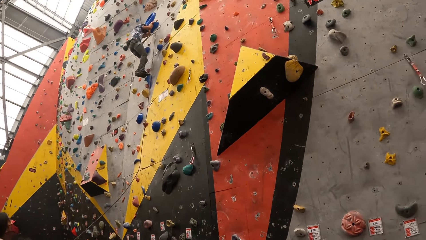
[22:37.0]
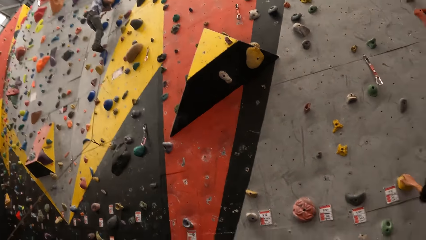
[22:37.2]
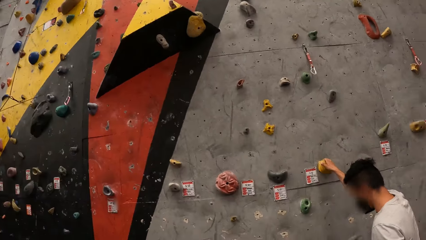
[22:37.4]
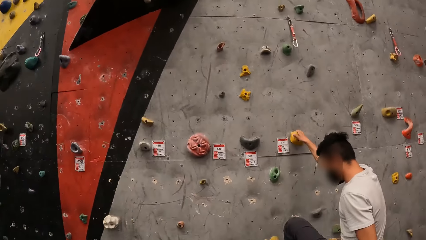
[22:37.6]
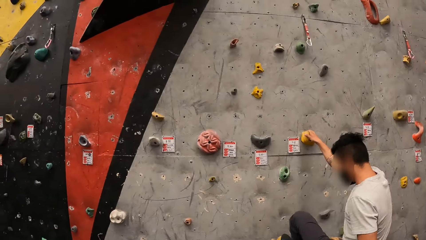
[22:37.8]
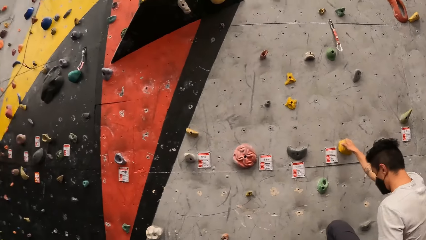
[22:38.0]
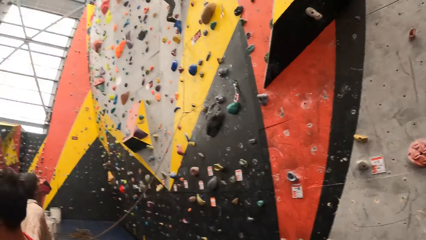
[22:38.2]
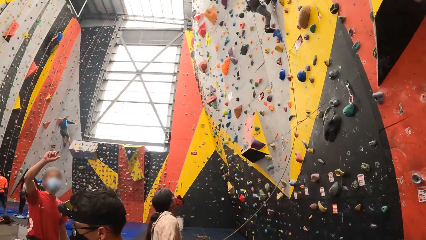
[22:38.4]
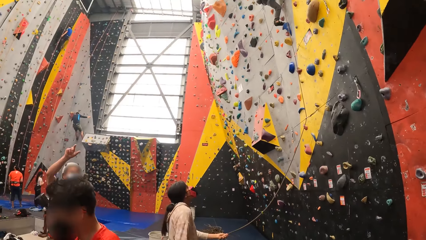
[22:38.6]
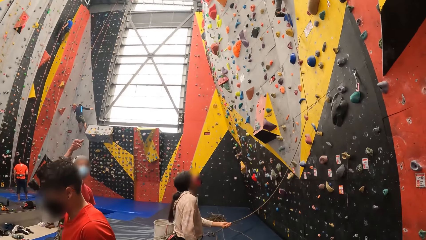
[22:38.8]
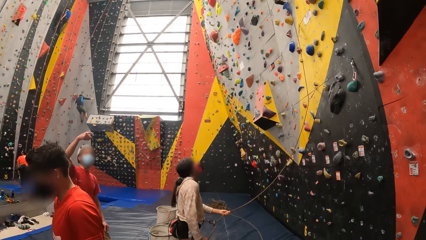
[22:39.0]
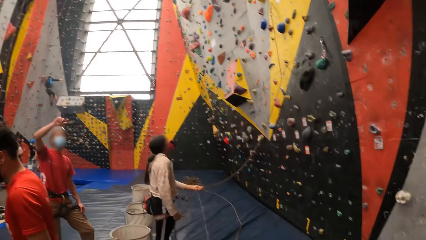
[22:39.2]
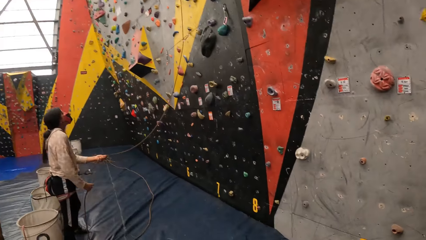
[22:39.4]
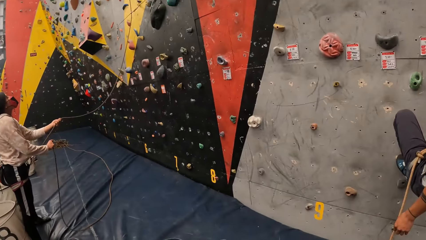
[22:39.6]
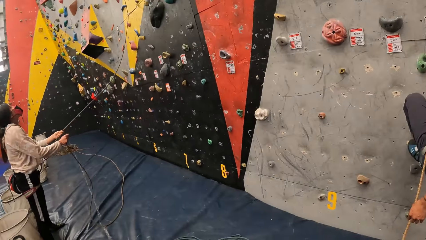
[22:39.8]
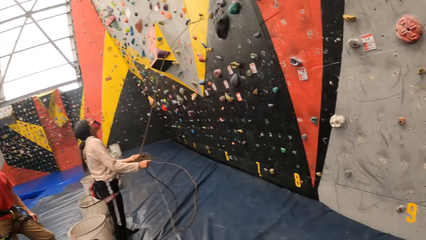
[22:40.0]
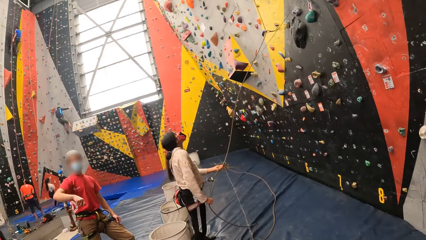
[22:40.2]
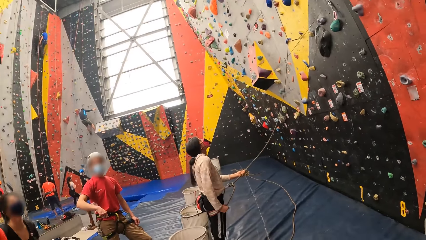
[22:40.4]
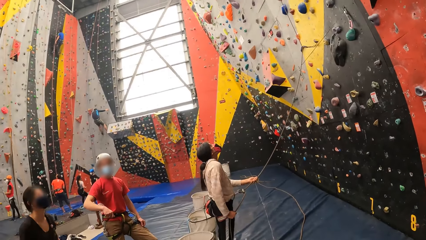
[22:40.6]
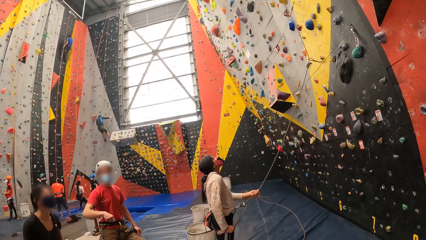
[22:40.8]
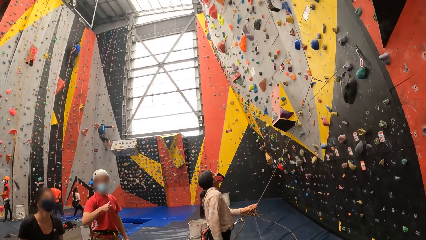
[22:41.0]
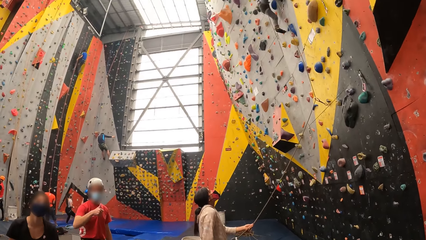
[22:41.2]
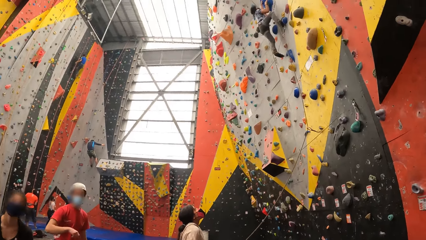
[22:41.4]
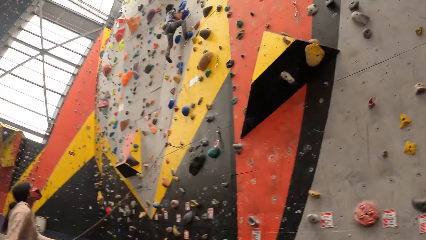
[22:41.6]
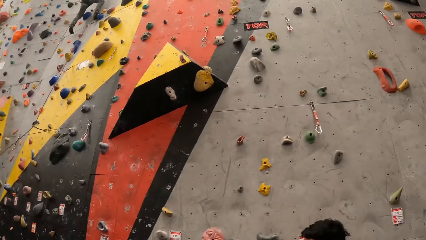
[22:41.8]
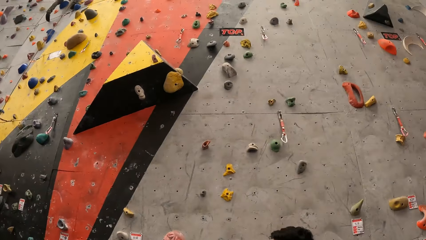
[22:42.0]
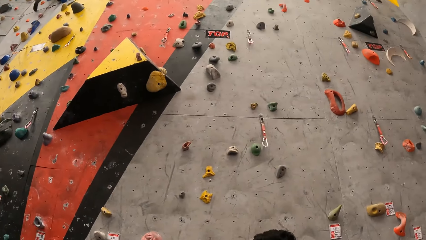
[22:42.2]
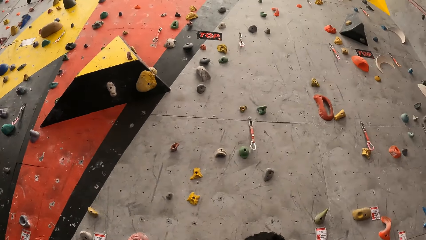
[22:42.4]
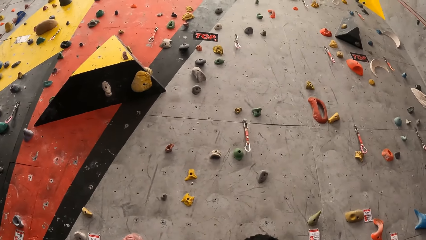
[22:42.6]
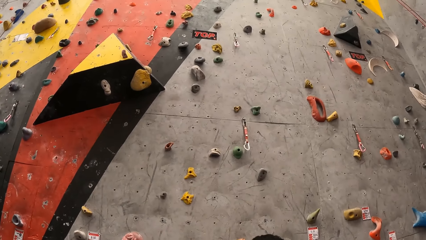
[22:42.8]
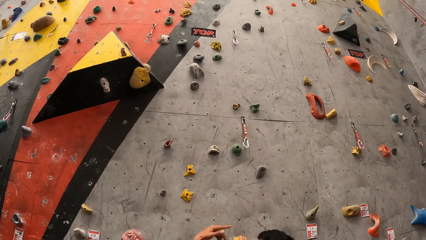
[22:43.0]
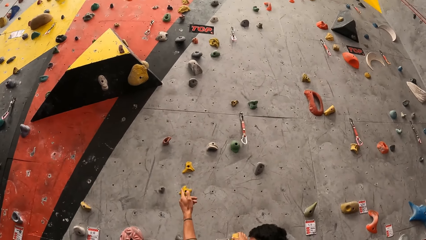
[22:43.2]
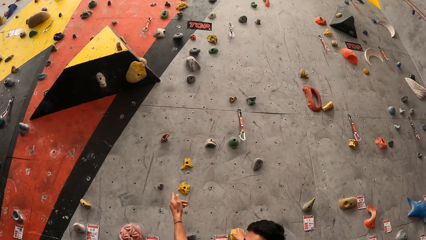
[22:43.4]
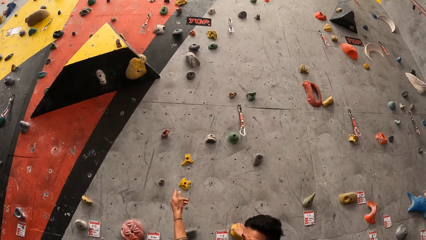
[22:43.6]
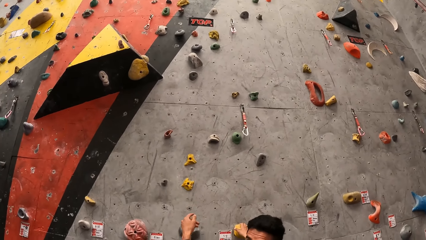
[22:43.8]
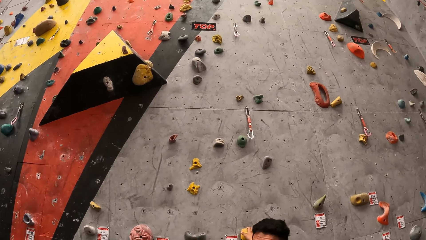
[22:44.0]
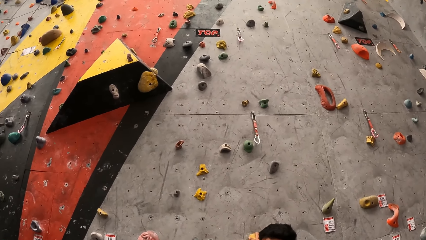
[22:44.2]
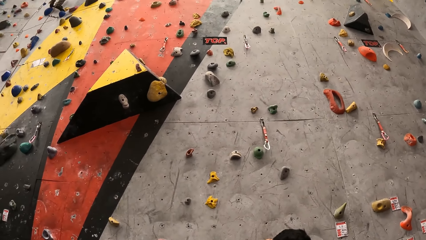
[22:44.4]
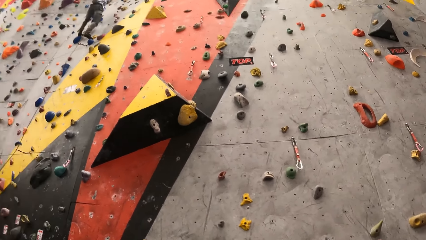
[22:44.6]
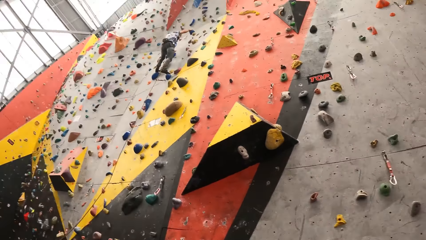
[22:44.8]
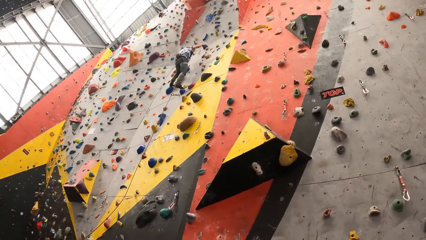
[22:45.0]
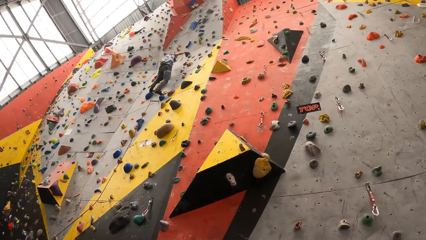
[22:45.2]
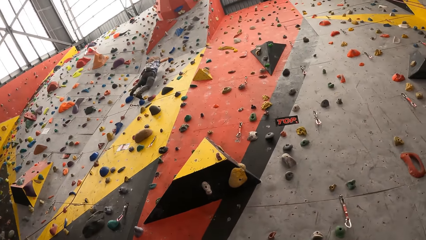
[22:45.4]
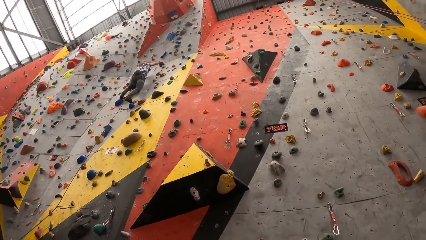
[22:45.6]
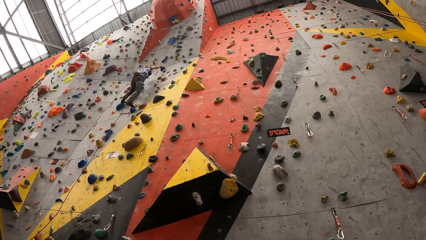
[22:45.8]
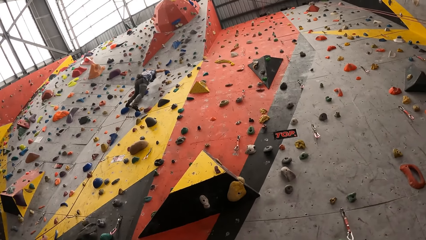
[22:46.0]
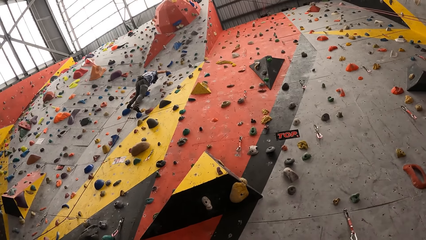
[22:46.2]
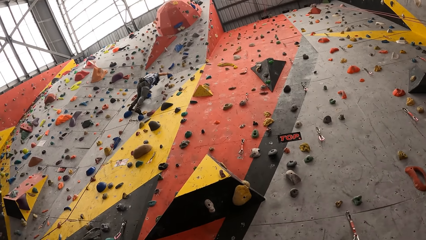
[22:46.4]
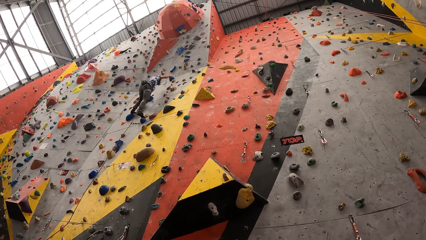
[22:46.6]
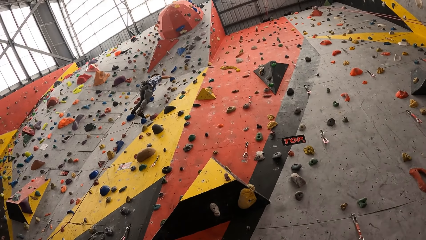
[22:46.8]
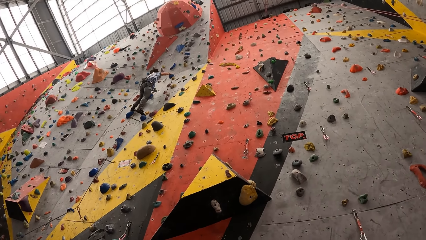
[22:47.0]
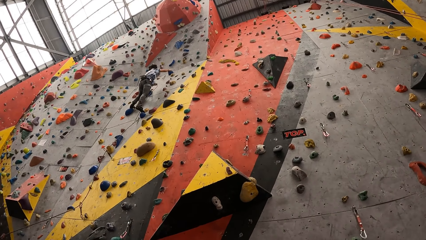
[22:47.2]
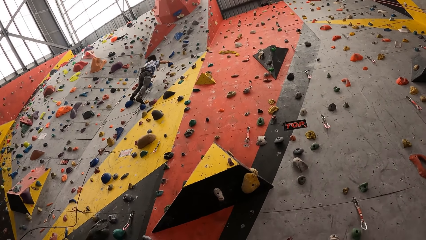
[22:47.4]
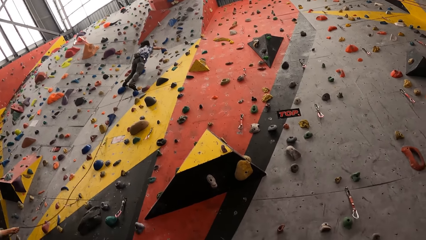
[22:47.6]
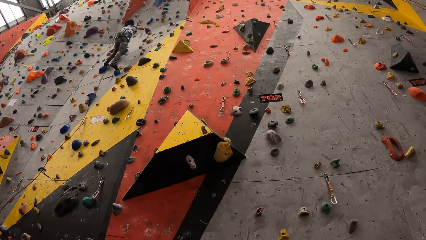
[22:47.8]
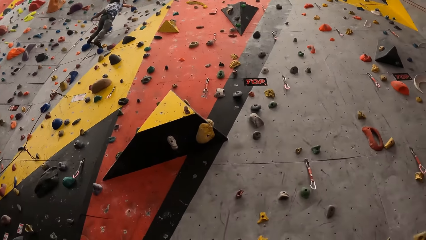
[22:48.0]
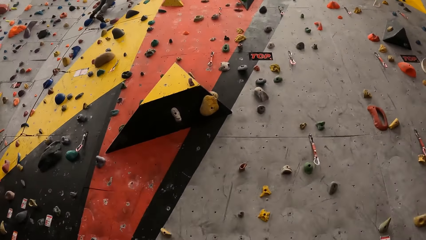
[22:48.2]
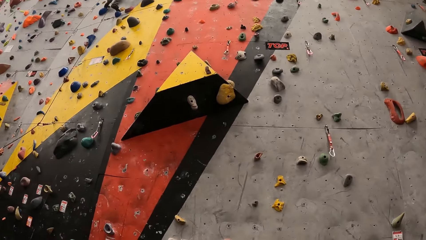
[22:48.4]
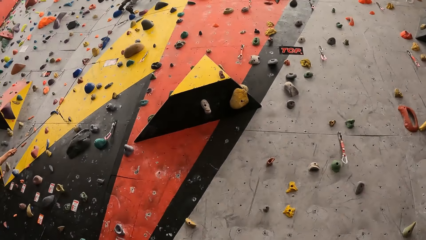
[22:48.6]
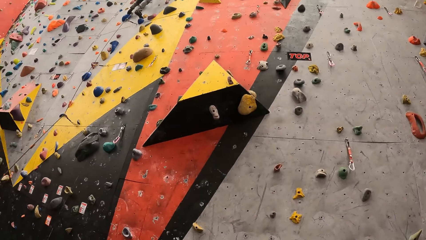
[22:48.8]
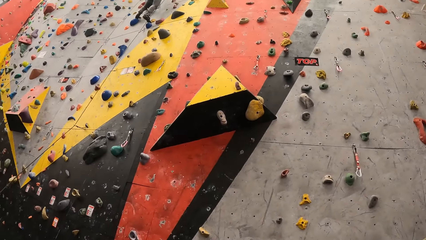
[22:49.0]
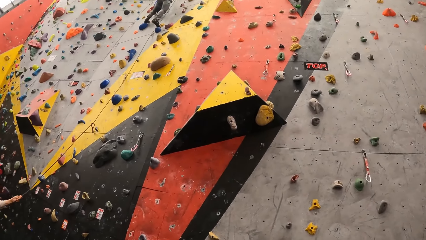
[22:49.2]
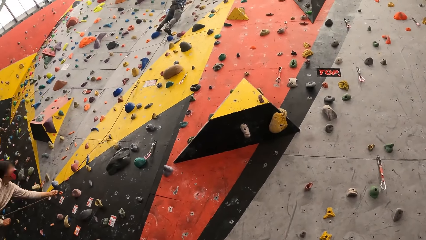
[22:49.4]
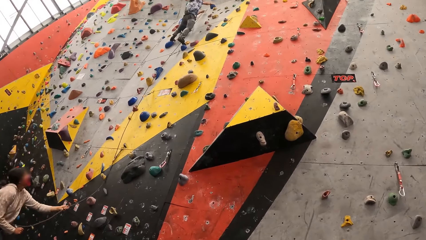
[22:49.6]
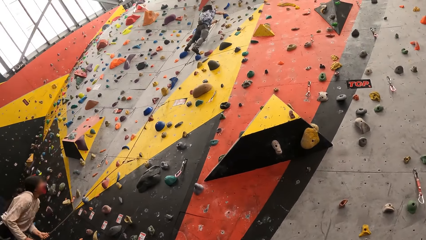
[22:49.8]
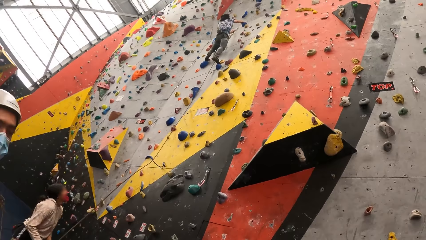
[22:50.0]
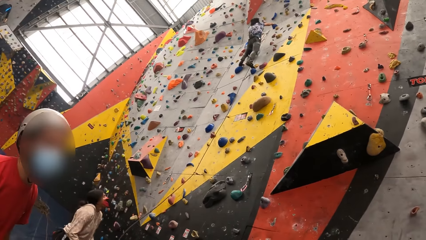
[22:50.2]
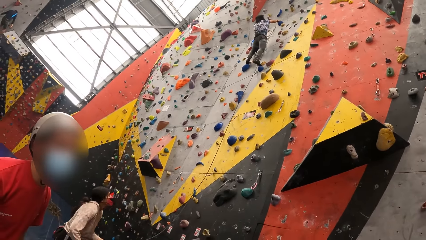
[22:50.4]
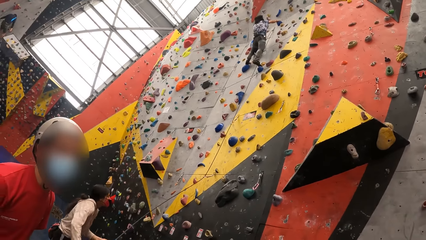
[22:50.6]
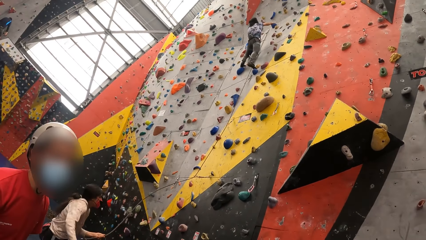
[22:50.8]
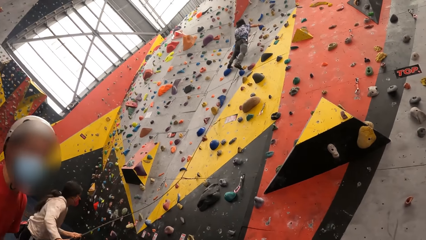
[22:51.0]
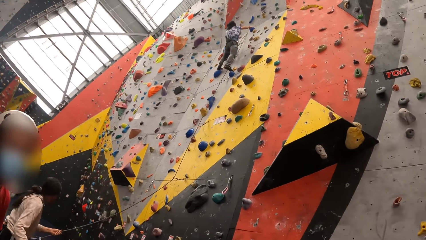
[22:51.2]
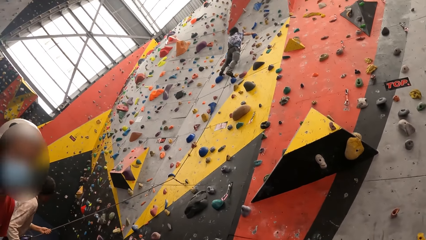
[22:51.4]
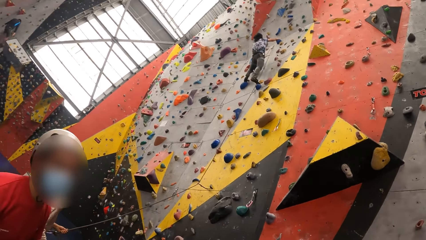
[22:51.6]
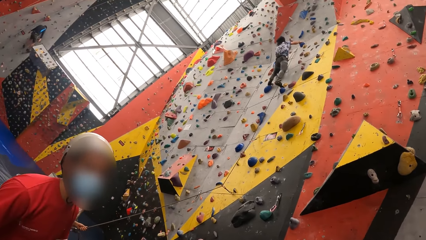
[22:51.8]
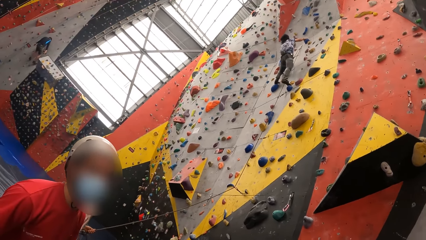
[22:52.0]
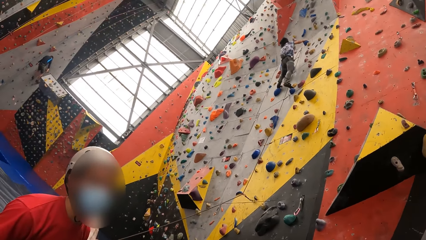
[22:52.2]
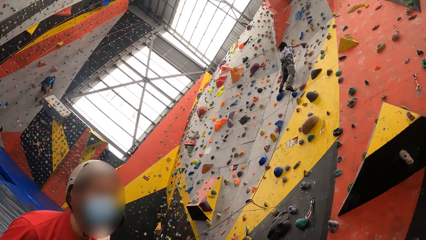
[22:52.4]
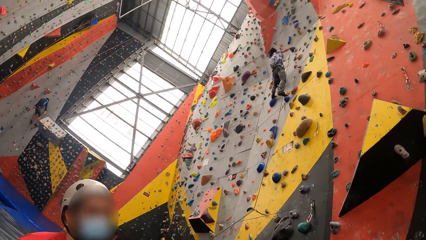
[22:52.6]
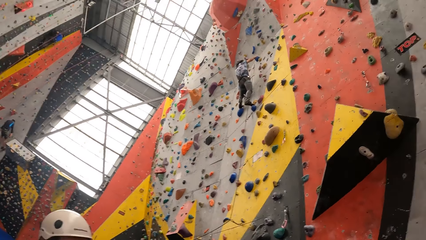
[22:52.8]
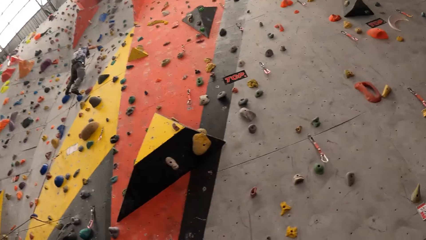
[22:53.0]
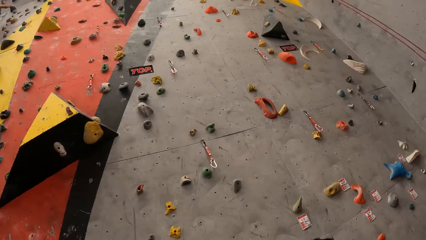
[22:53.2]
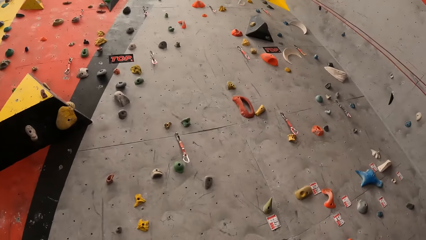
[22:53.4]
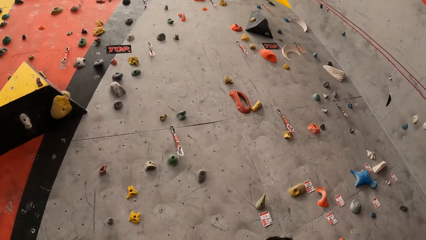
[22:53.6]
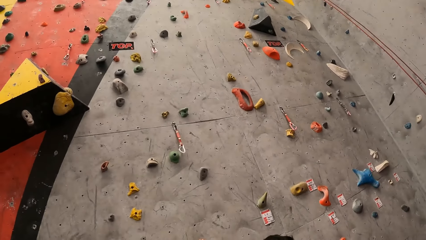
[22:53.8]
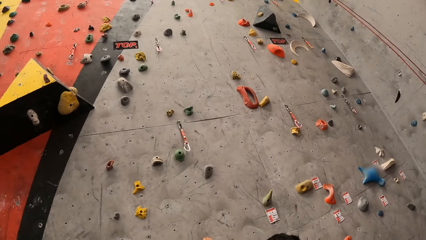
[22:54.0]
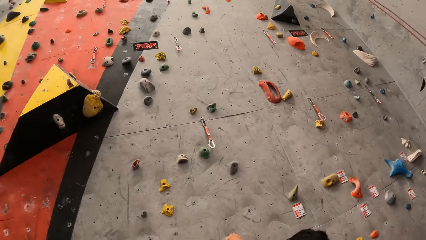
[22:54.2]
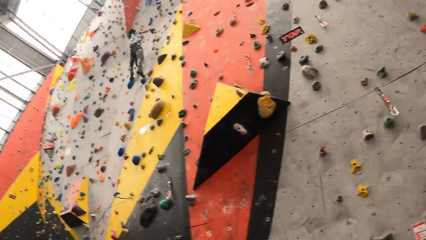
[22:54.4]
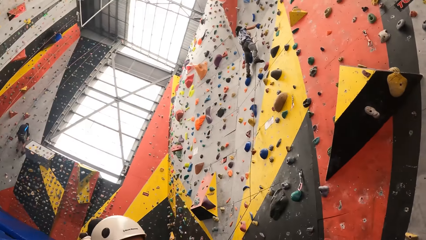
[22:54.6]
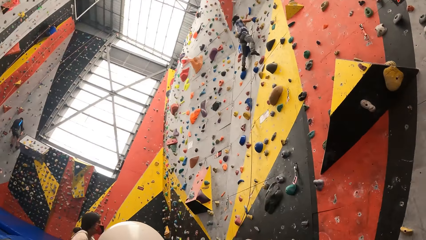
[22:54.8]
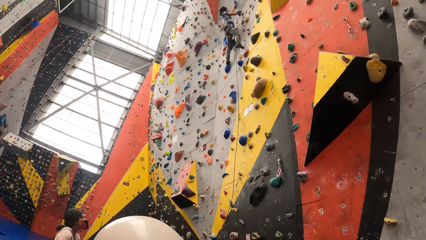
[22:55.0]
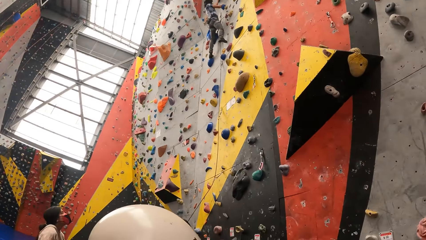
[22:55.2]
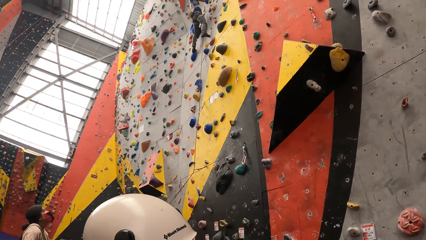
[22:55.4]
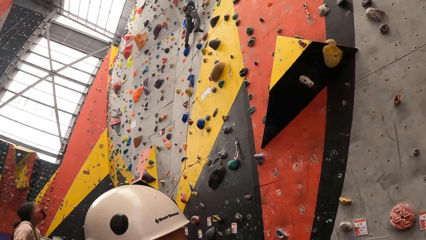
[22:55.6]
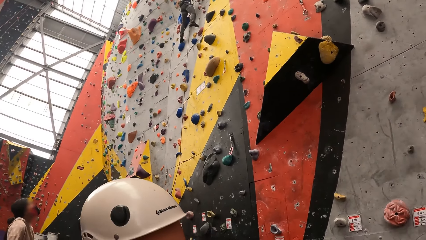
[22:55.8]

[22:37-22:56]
The camera wearer looks up. A man climbs a rock. Another man uses a gesture. The camera wearer looks up.
